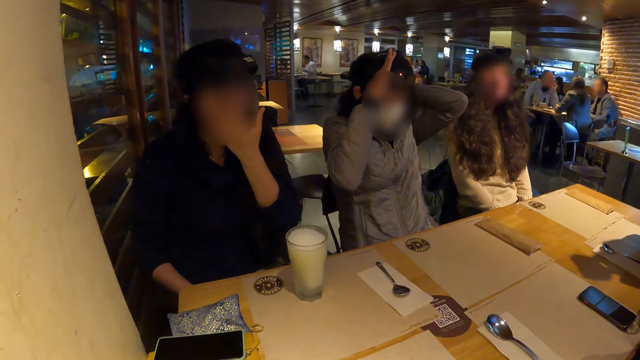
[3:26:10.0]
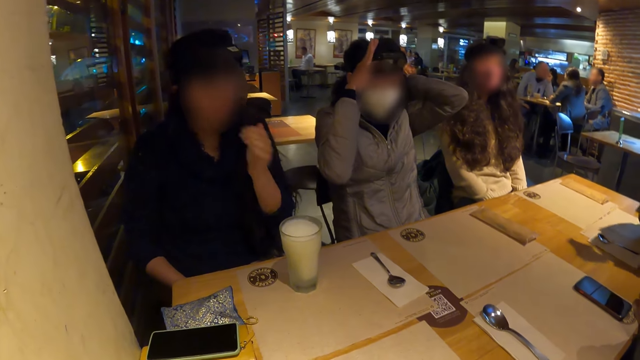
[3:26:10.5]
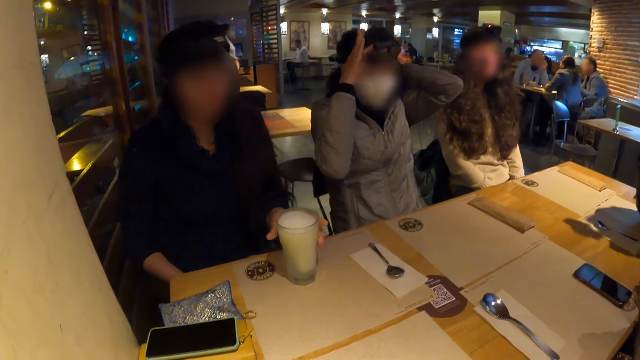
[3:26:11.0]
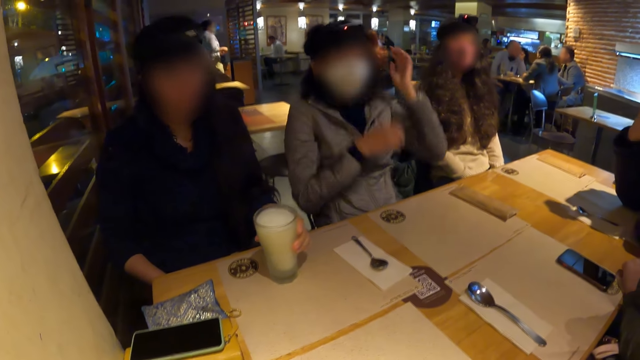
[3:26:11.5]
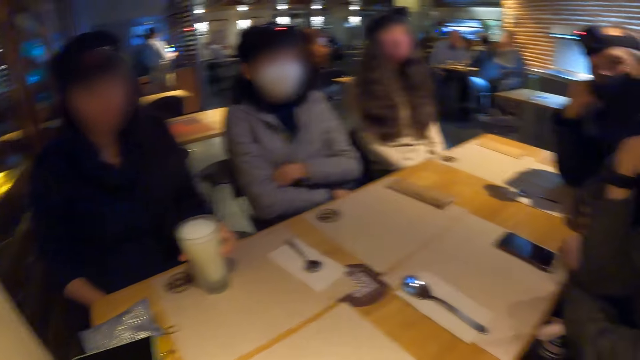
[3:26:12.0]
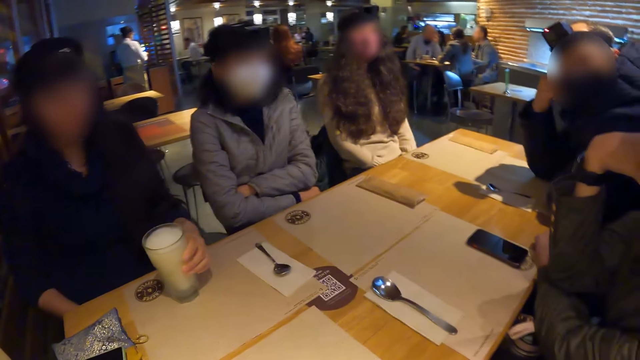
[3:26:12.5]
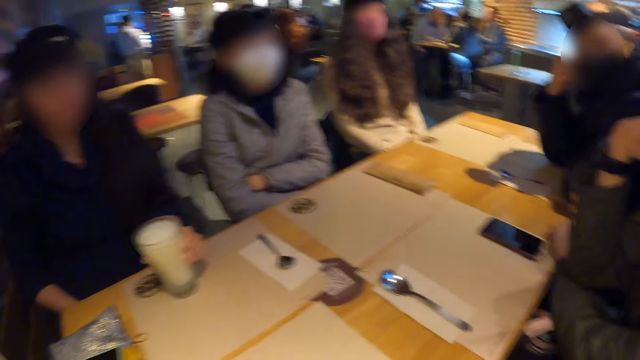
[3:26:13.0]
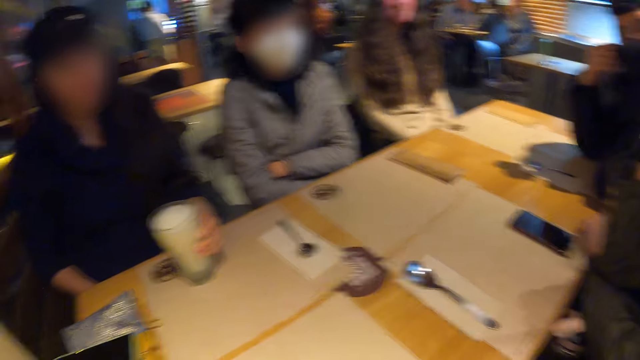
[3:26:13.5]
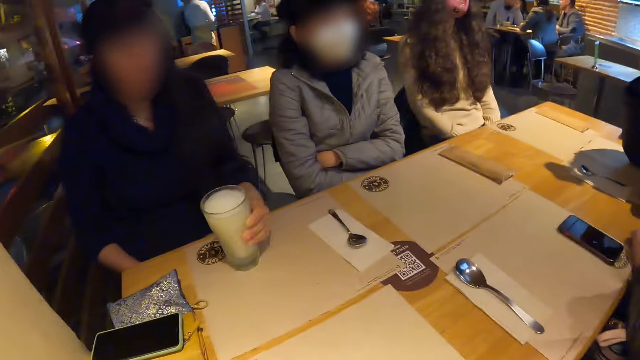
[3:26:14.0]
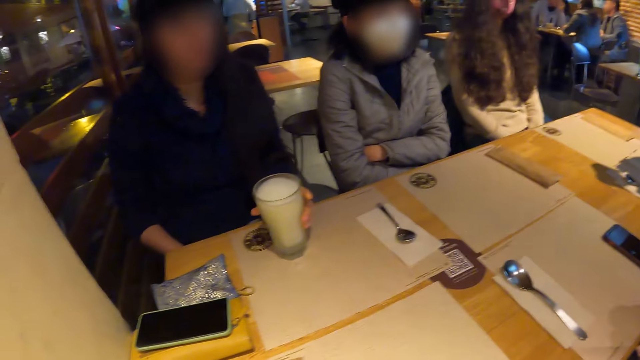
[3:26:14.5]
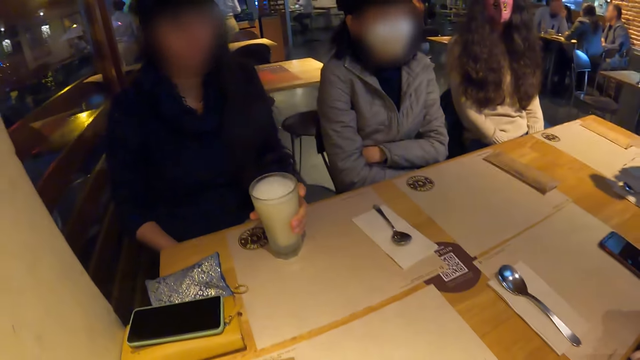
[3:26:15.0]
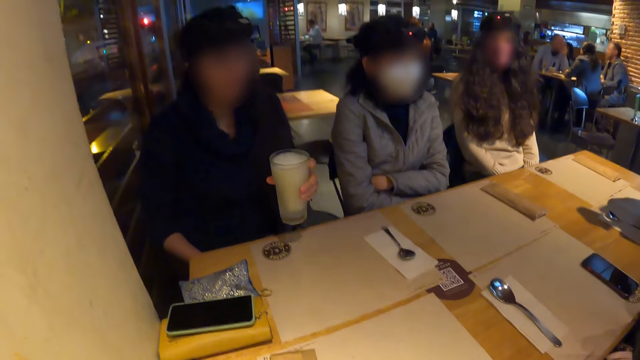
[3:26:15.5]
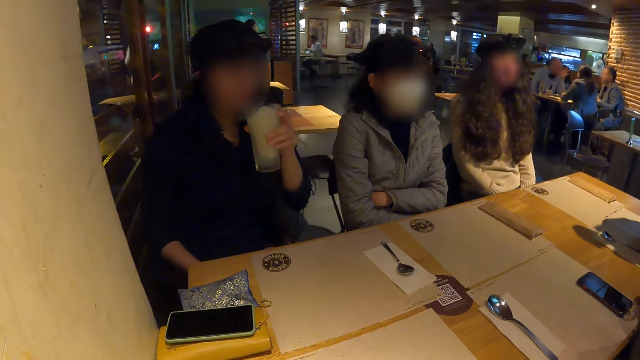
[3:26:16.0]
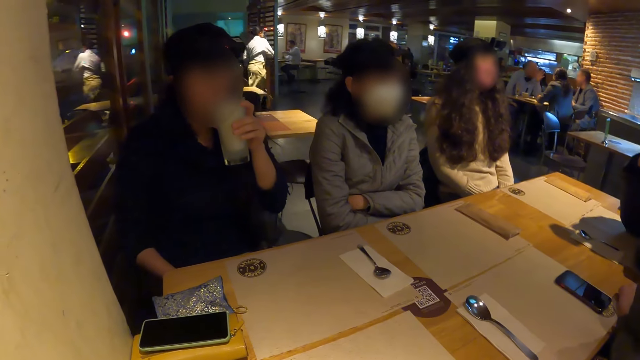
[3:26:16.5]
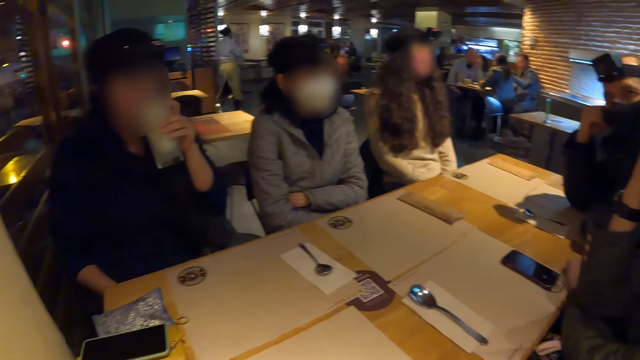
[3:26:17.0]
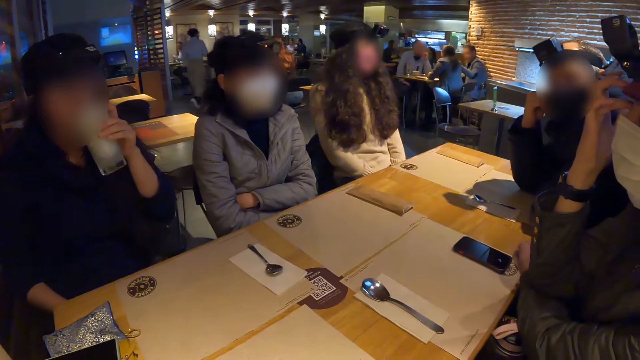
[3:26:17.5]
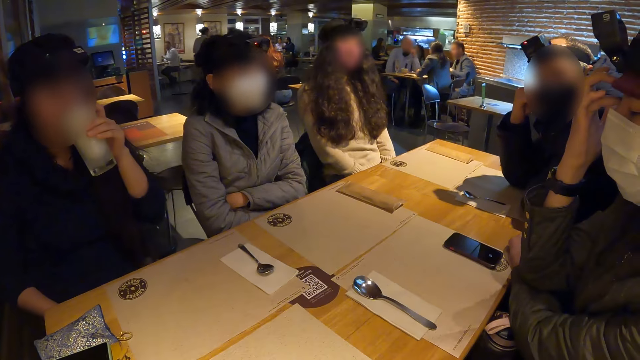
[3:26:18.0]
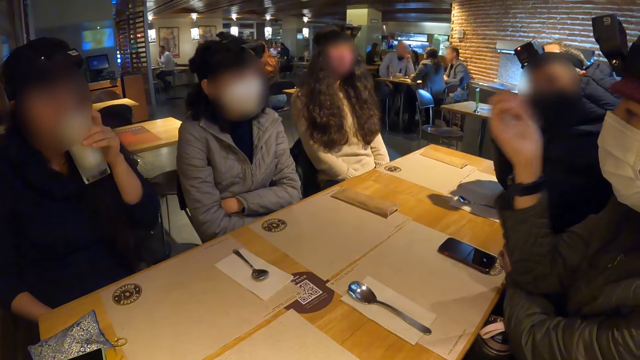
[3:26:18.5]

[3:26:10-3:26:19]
A woman touches her face with her left hand. The camera wearer looks around. The woman holds the cup of smoothie or glass on the table with her left hand. A man looks around. The woman moves the glass on the table. The woman rubs her left hand on the cup of smoothie on the table. The woman picks up the cup of smoothie from the table with her left hand and drinks the smoothie from the cup. The man looks around.

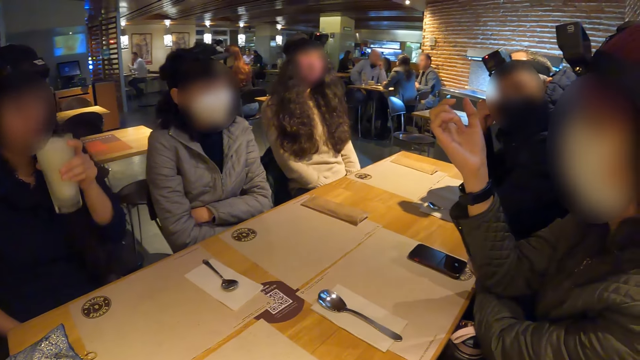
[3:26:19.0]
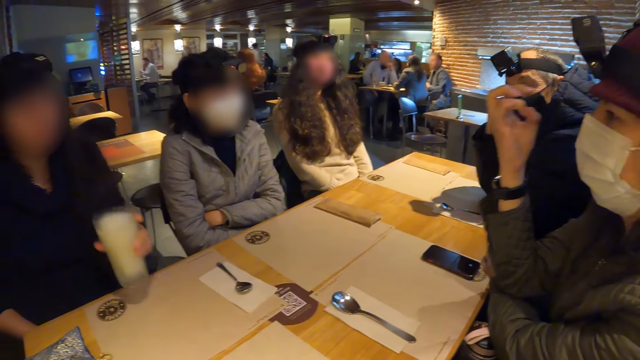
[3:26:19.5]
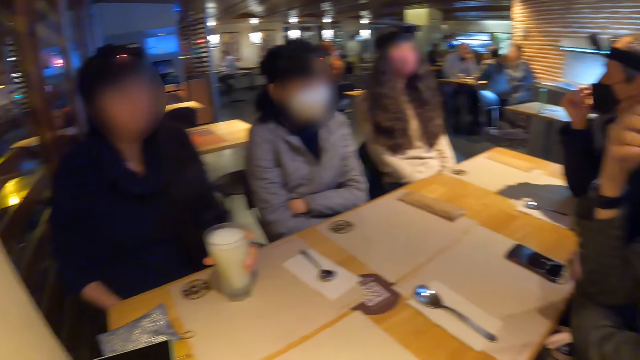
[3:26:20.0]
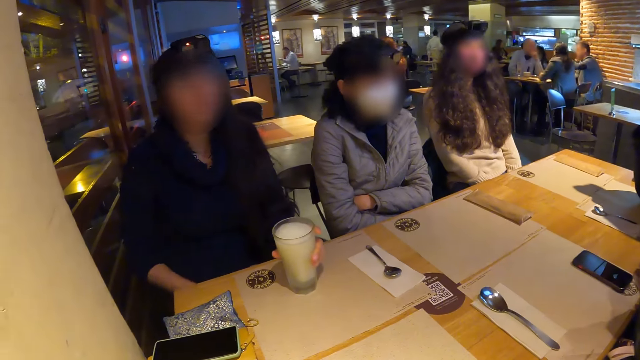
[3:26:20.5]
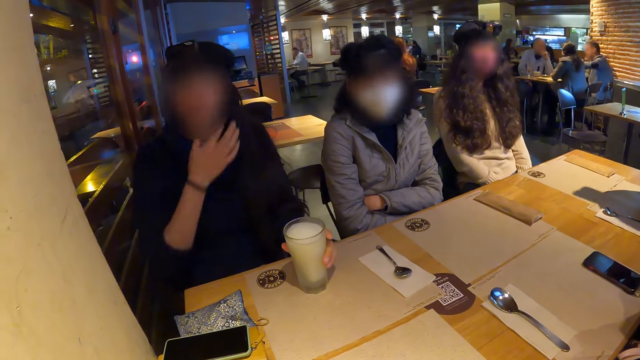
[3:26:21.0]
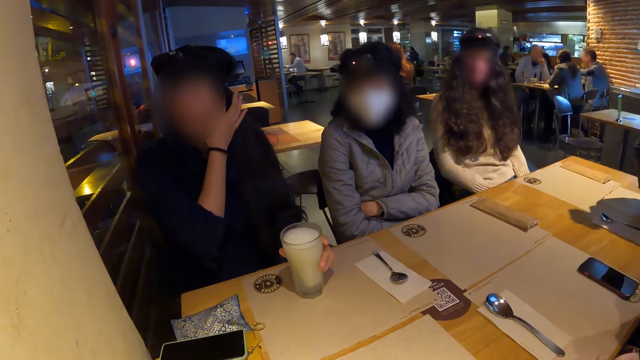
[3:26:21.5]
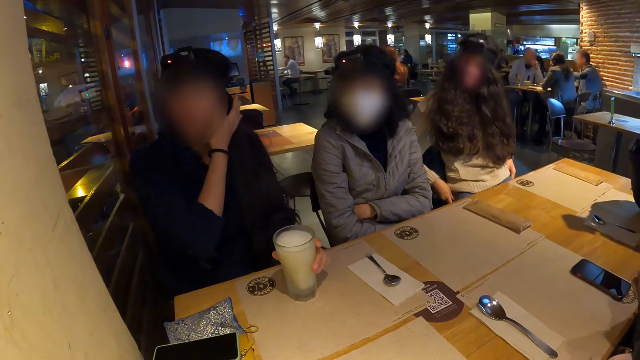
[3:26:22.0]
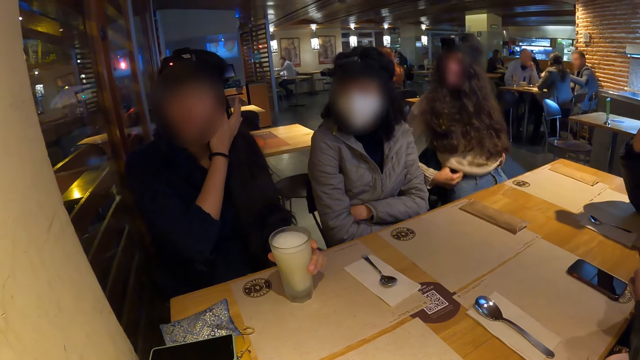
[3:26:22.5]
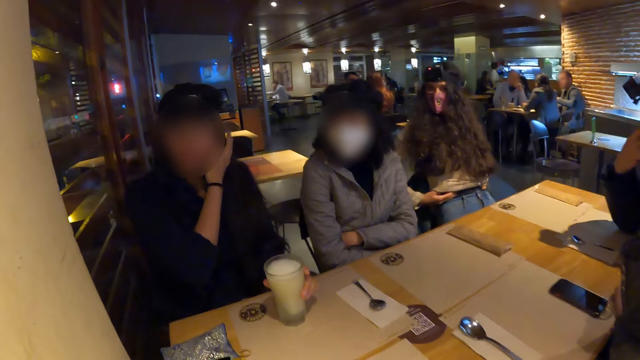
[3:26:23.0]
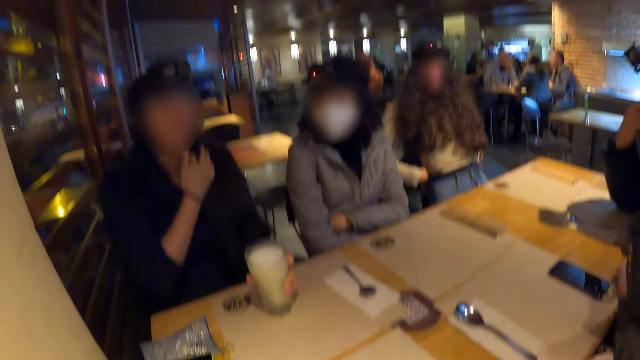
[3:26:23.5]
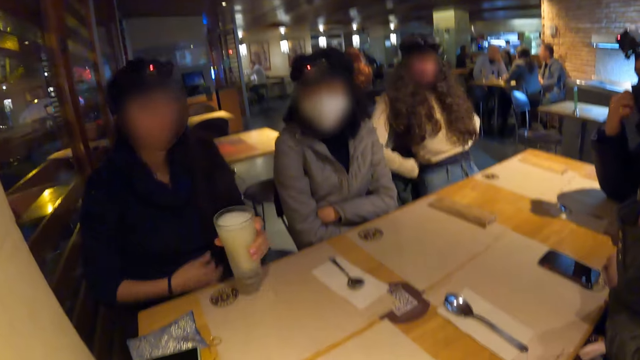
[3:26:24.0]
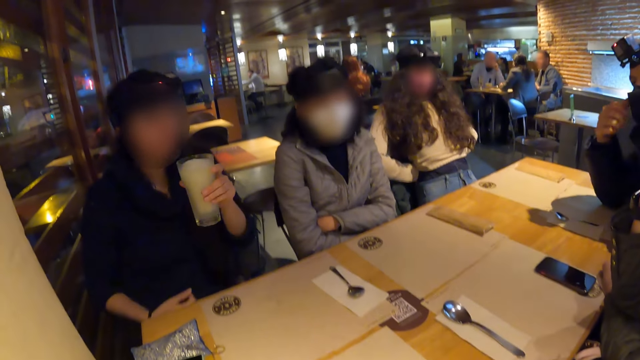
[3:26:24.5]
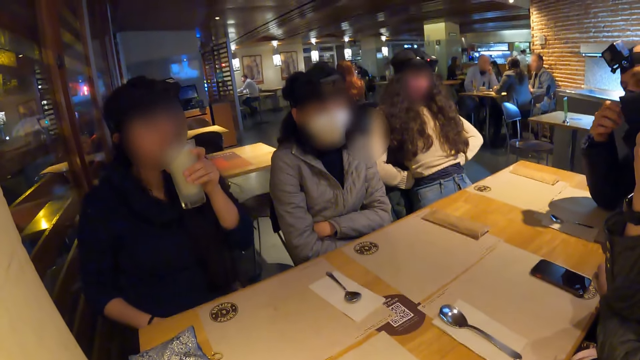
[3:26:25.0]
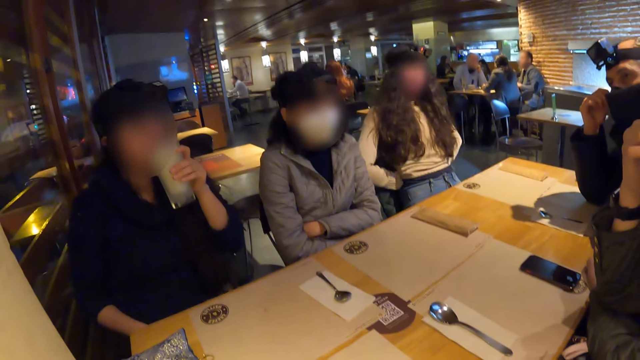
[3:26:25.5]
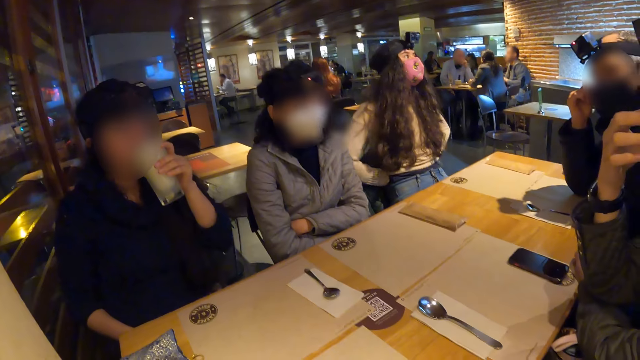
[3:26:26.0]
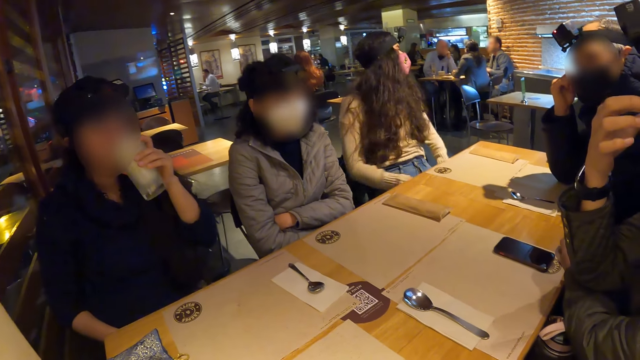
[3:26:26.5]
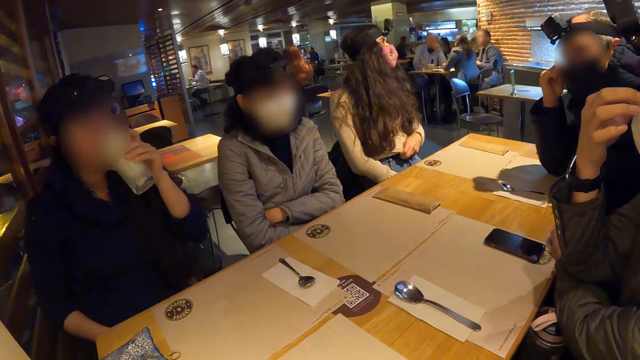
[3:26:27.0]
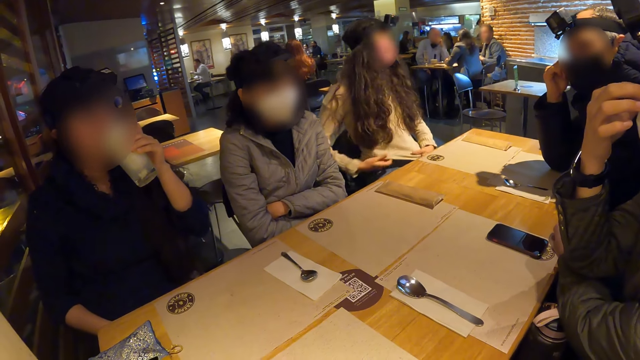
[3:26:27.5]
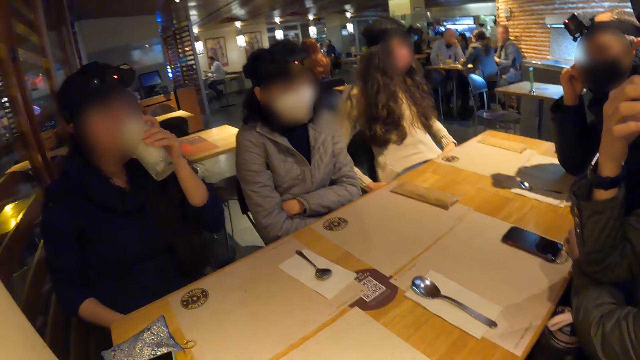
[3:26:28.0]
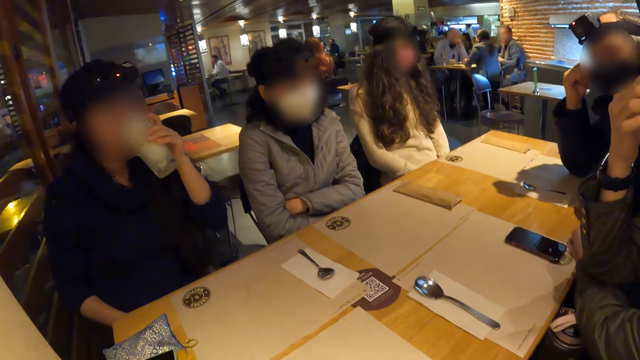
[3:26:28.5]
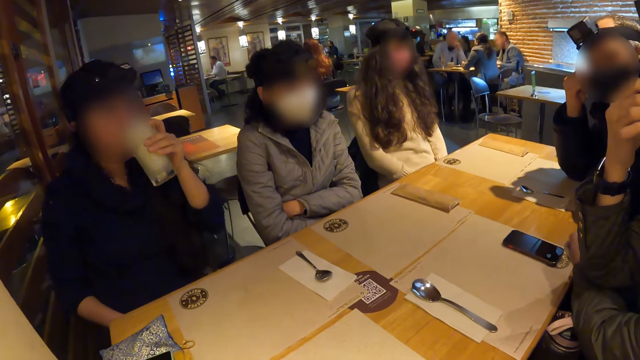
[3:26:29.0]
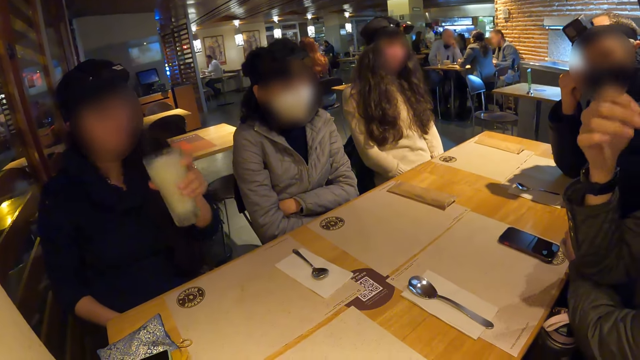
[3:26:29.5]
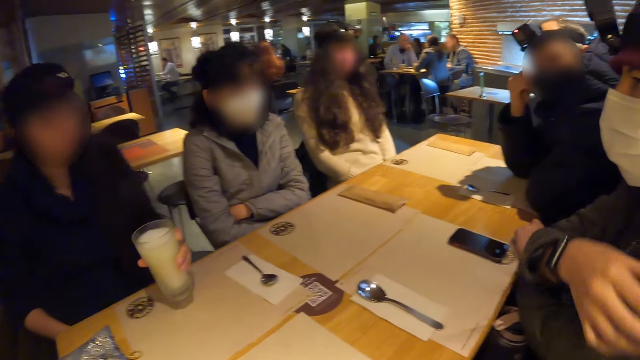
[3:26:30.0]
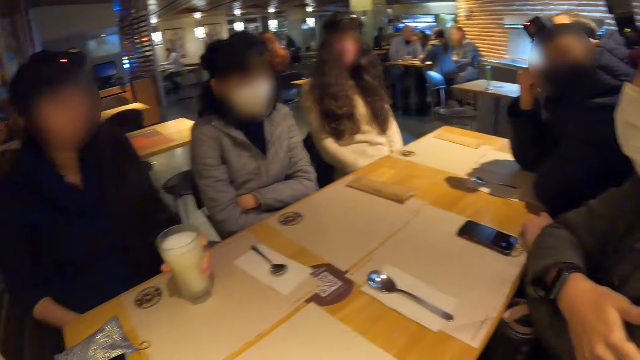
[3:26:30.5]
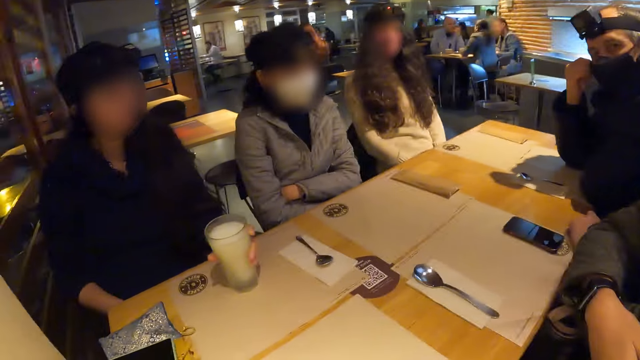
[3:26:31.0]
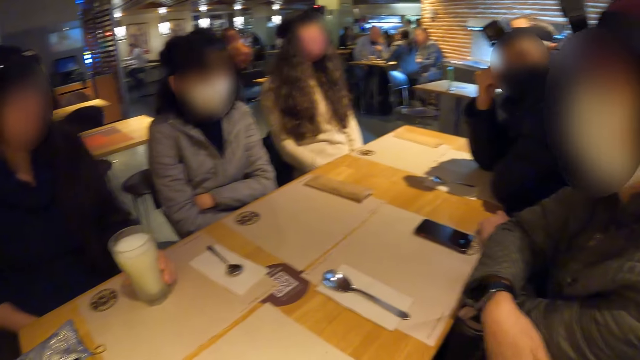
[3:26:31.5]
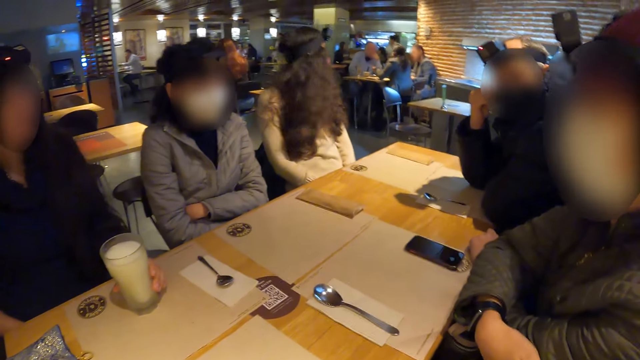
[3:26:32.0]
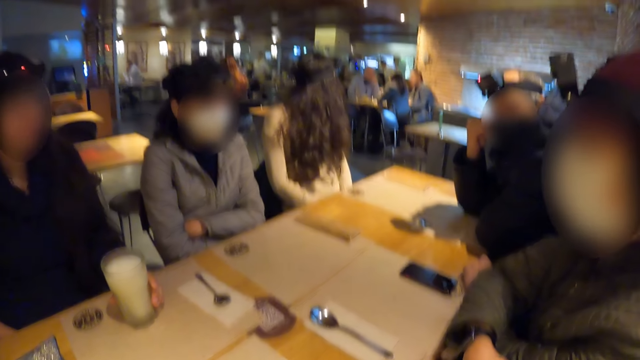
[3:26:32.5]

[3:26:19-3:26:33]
A woman drops the cup of smoothie in her left hand on the table. The woman touches her face with her right hand. Another woman raises her cloth from her body with both hands. A man looks around. The first woman picks up the cup of smoothie from the table with her left hand and drinks the smoothie from the cup. The man touches the mask. The second woman puts down her cloth with her left hand and puts down her cloth with her right hand. The first woman drops the cup of smoothie in her left hand on the table. A third woman places her right hand on her left hand.
